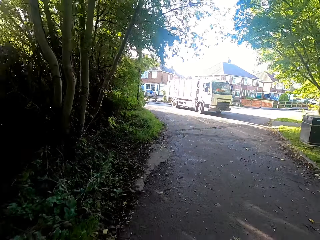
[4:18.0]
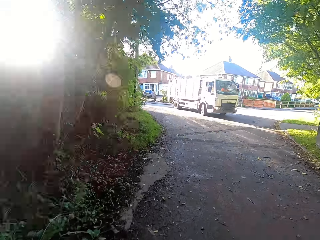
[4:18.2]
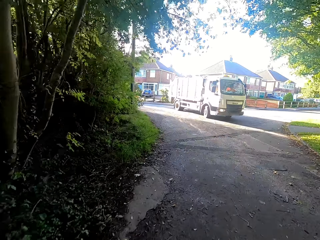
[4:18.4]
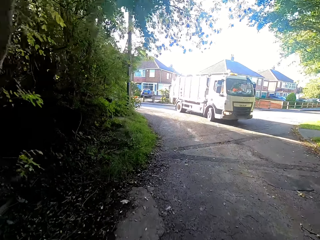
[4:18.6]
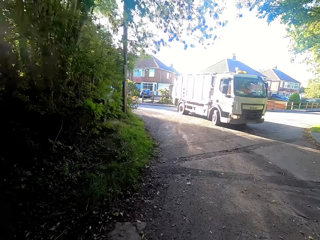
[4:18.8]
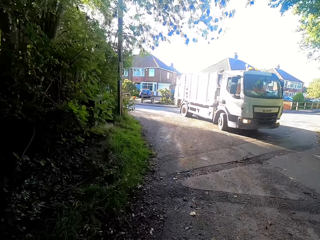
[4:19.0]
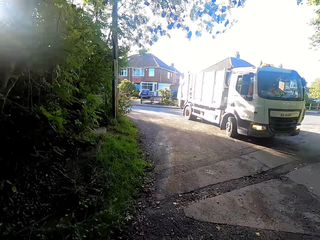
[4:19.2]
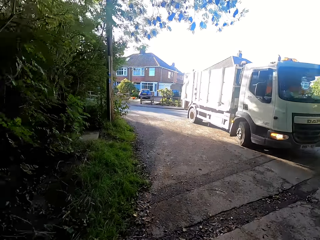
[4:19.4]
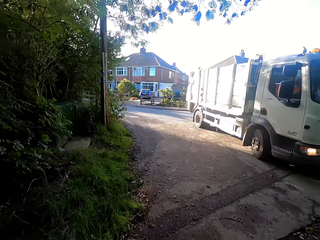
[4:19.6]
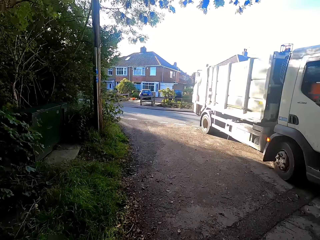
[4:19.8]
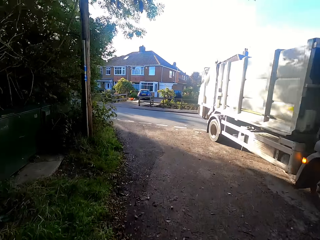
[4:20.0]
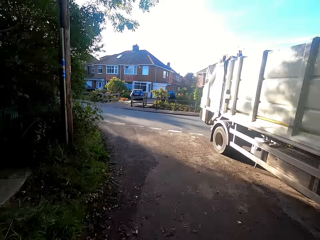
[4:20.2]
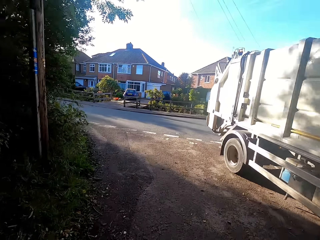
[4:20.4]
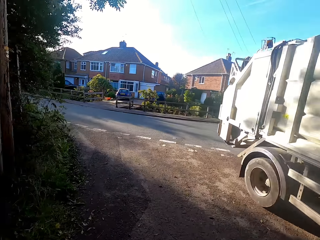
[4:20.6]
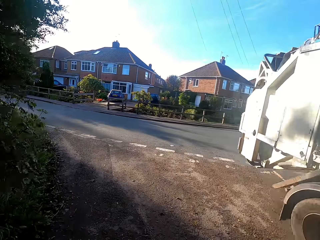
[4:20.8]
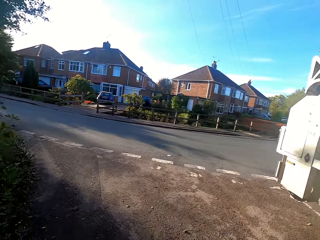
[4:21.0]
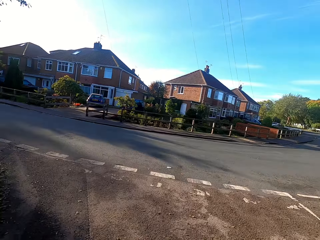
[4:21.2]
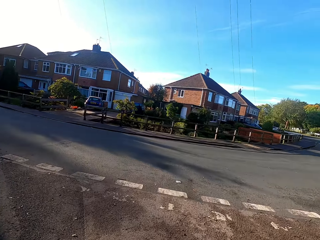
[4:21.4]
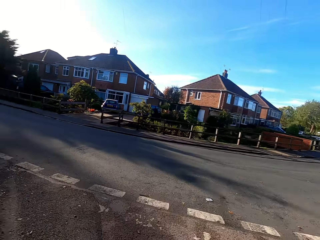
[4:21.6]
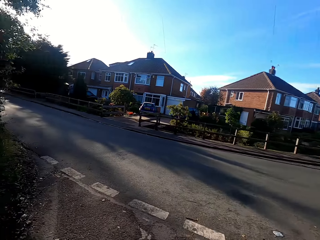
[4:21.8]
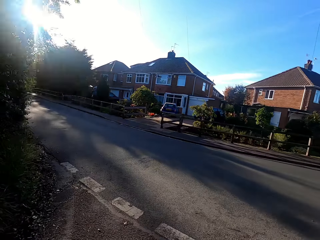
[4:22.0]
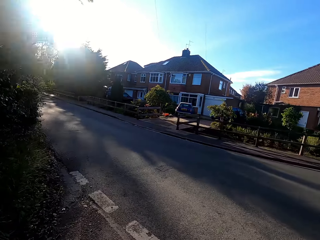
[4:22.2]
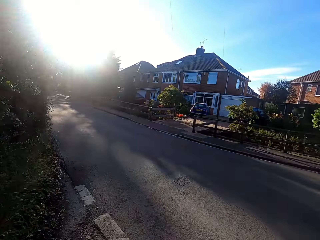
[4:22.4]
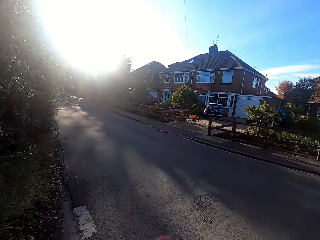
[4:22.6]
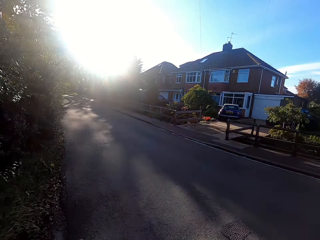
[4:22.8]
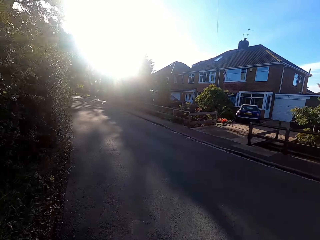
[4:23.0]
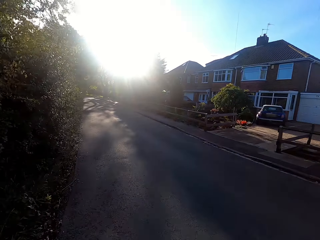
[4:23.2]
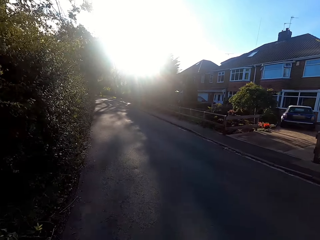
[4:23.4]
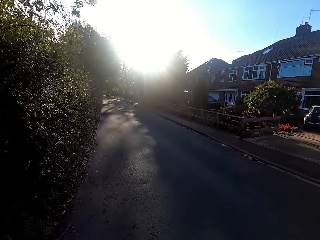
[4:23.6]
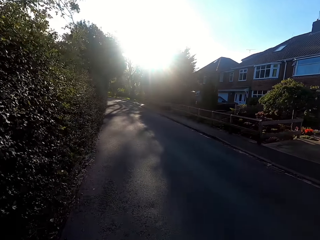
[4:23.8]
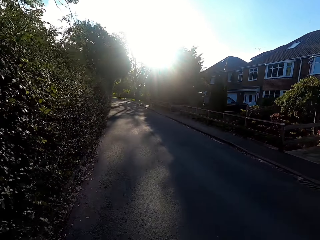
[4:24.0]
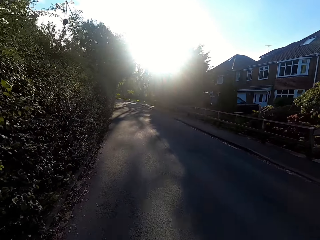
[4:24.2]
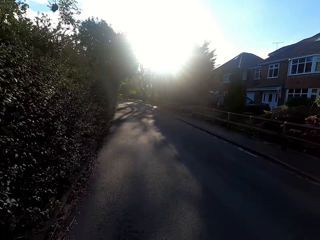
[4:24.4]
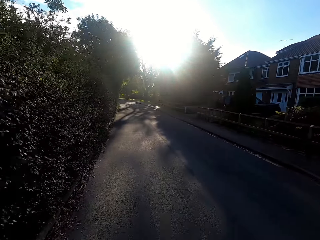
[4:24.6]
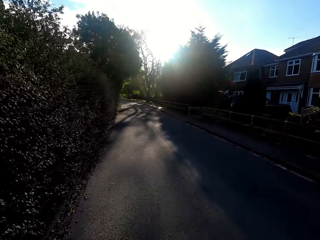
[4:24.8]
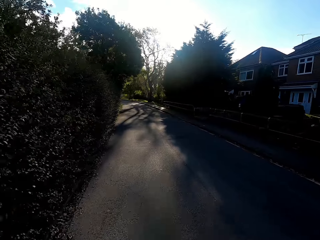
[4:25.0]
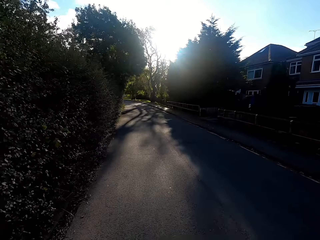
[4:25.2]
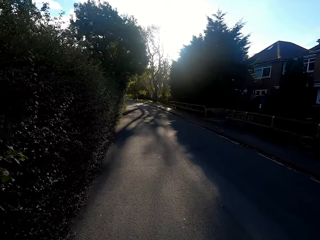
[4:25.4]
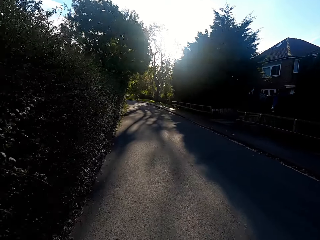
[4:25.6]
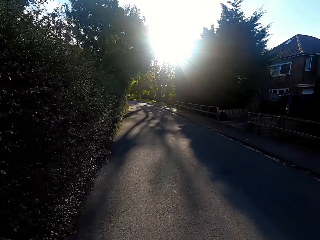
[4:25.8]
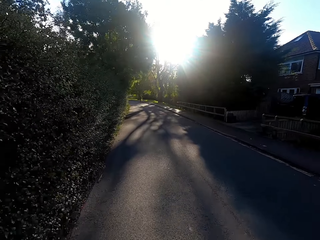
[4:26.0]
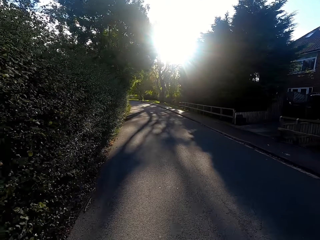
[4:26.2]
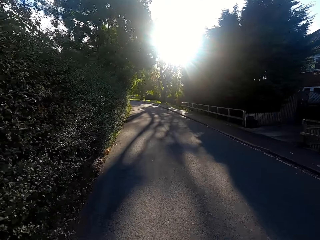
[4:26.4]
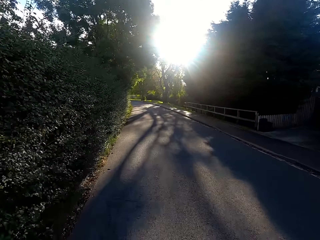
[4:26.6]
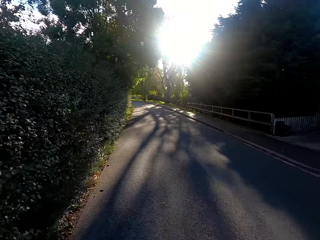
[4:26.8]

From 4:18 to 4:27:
A truck drives past the camera wearer. The camera wearer takes a left turn to join the road.

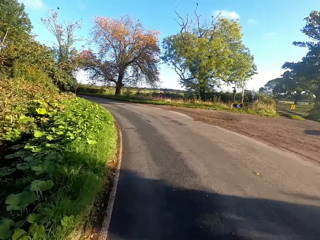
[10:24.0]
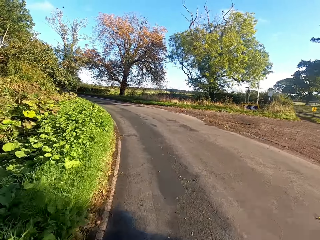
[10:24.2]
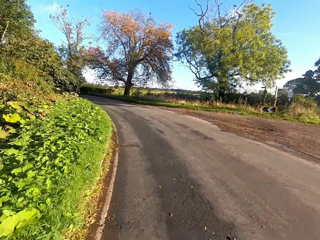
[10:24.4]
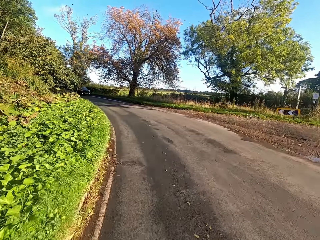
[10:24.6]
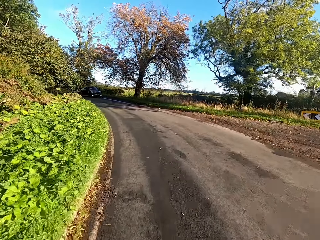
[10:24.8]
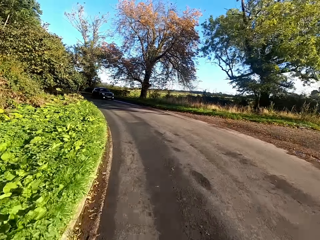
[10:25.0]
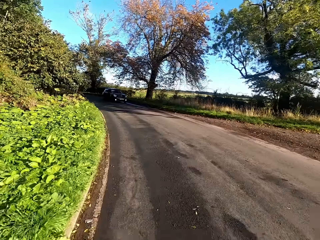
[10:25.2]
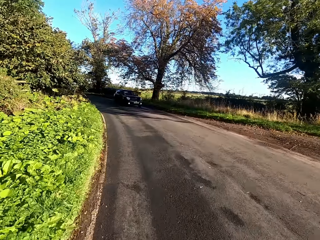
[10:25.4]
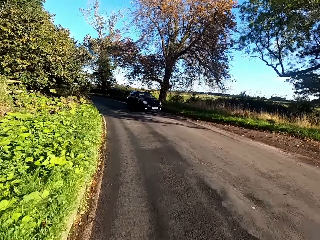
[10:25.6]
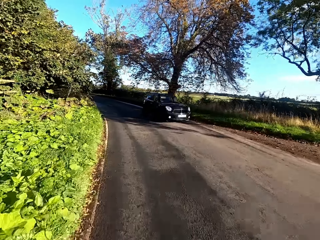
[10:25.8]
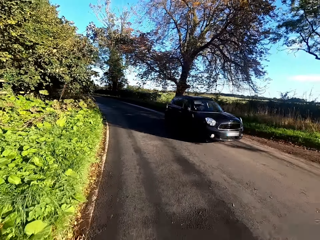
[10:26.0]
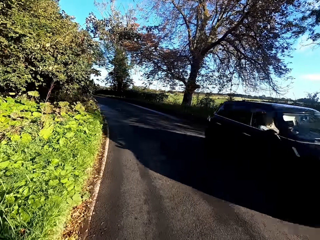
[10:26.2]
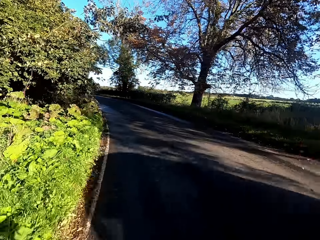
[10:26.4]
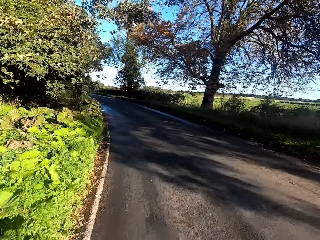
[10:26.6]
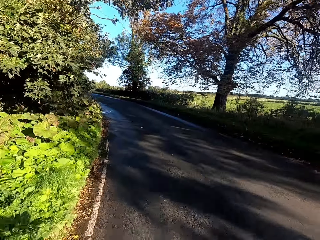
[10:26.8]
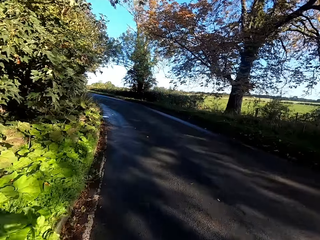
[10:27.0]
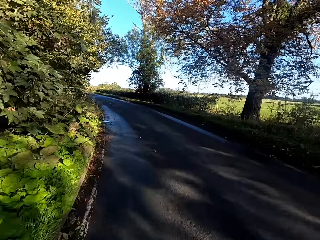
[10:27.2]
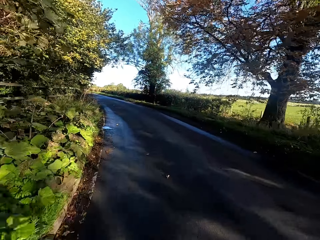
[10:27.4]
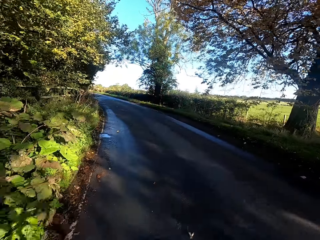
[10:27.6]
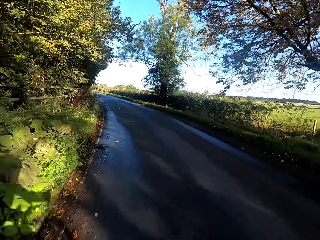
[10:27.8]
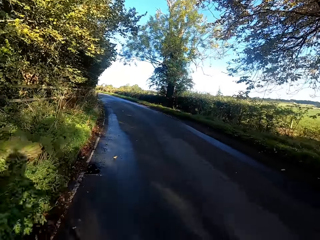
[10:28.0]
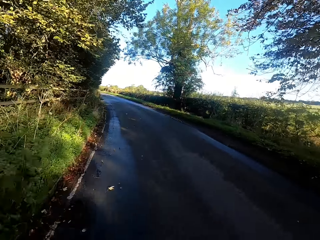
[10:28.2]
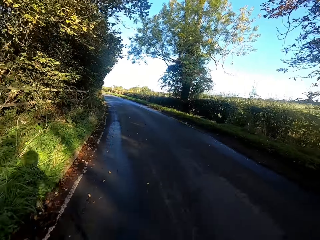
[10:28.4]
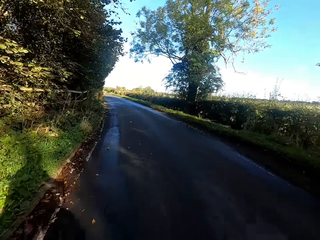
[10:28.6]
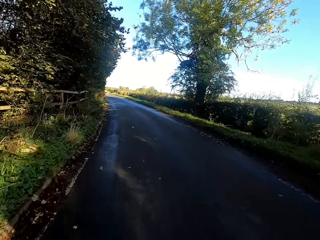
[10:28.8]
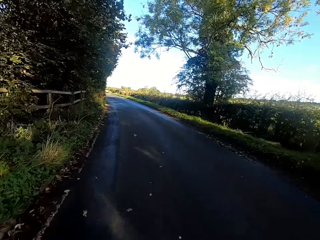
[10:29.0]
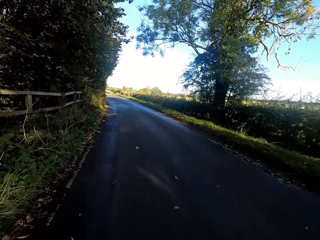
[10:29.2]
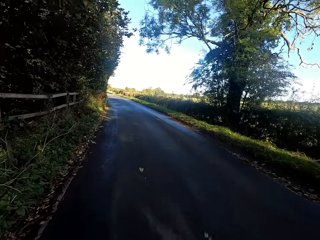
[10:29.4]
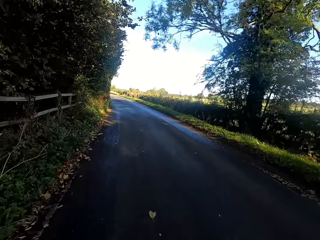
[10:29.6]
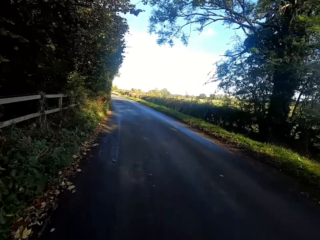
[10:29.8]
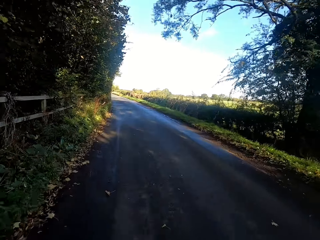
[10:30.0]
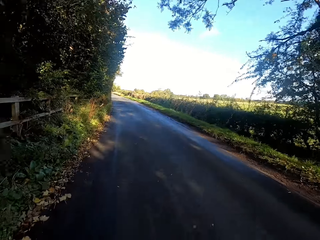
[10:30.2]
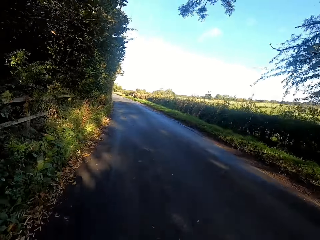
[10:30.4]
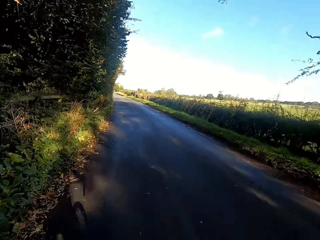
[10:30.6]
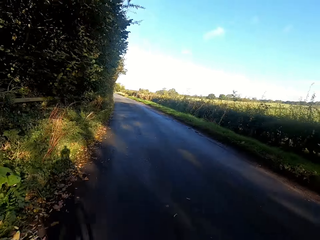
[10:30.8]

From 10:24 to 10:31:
A black car drives past the camera wearer.

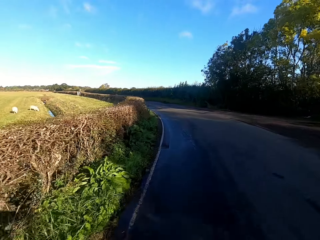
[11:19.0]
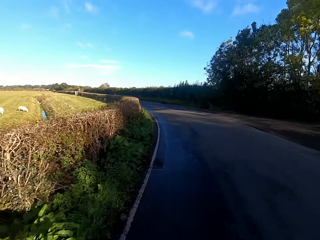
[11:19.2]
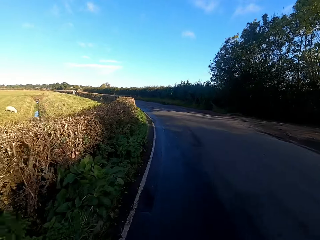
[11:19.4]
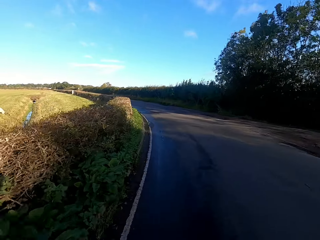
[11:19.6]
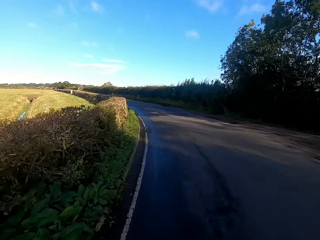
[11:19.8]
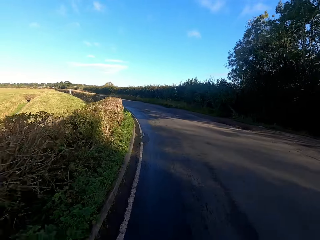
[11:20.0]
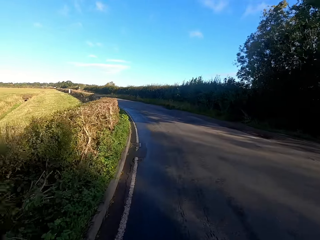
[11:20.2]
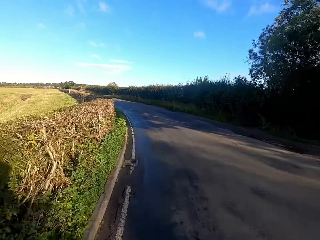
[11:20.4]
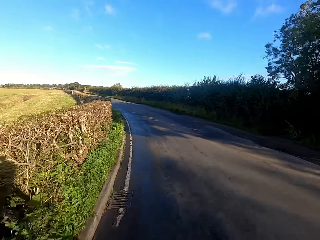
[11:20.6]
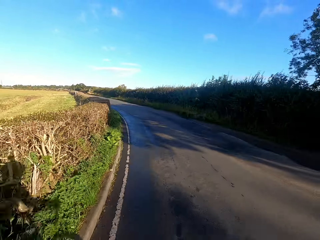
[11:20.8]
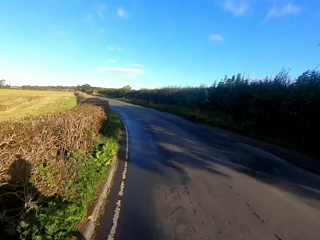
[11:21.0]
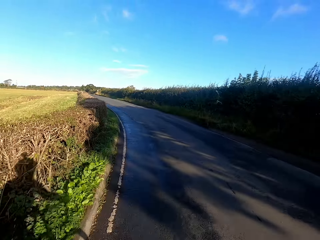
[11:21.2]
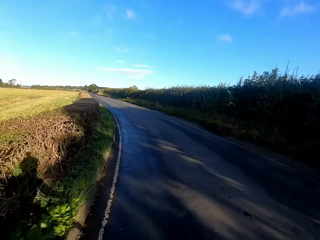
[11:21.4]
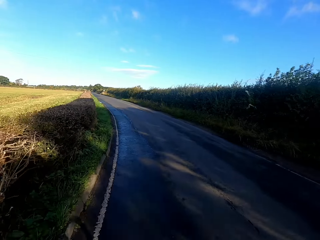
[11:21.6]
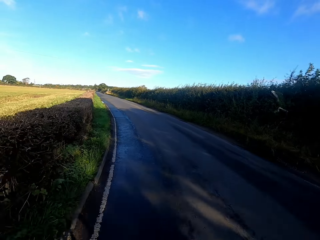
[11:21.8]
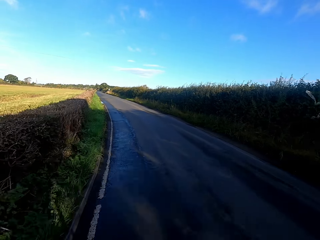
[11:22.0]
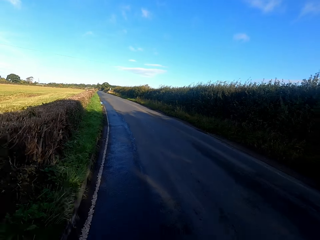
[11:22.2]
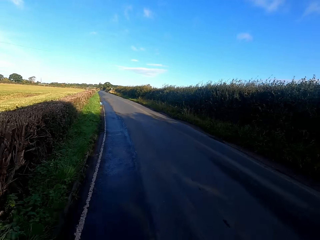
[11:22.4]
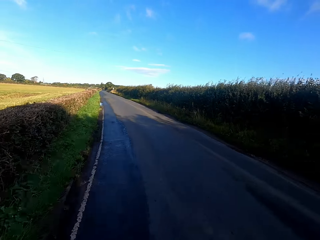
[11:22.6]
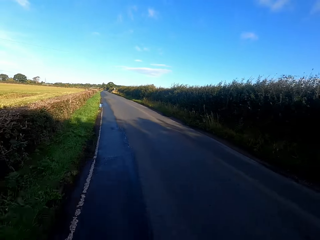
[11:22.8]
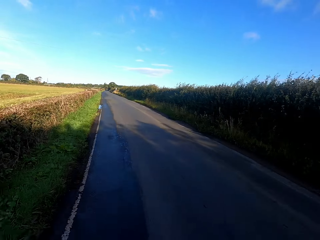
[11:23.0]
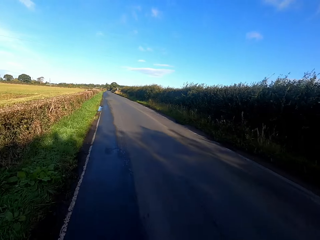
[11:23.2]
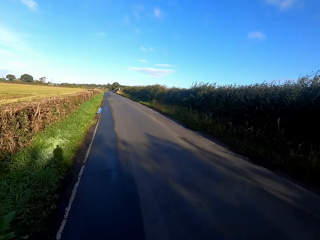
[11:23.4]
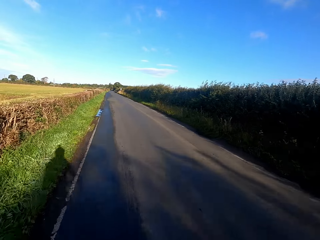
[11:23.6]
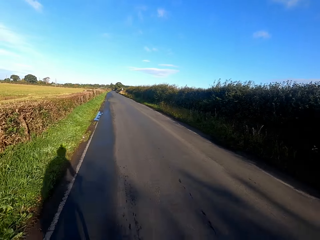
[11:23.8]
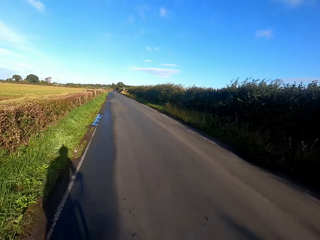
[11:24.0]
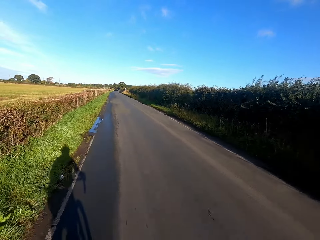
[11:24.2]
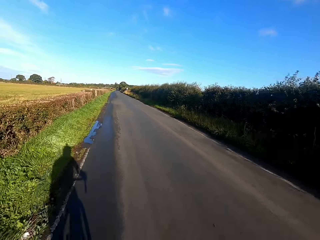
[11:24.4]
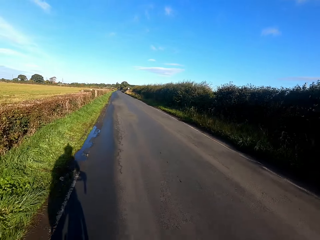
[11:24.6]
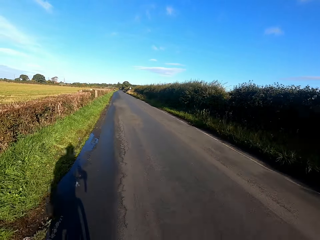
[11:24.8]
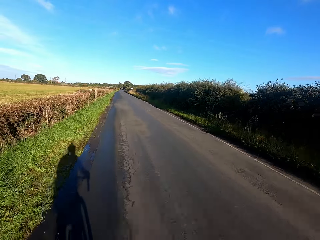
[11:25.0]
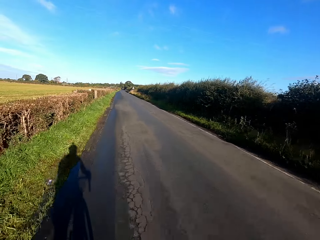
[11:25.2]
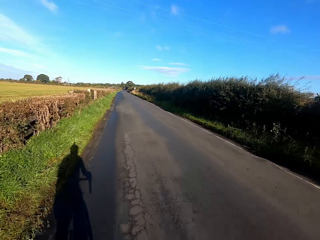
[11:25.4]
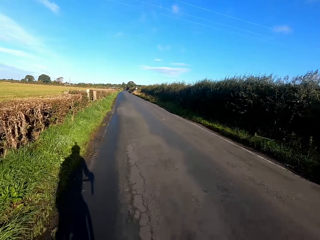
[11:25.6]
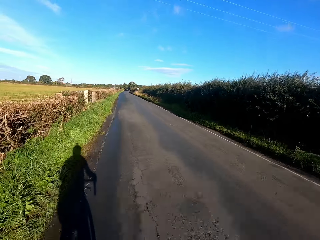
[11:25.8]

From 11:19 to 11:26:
The camera wearer turns to the left.
